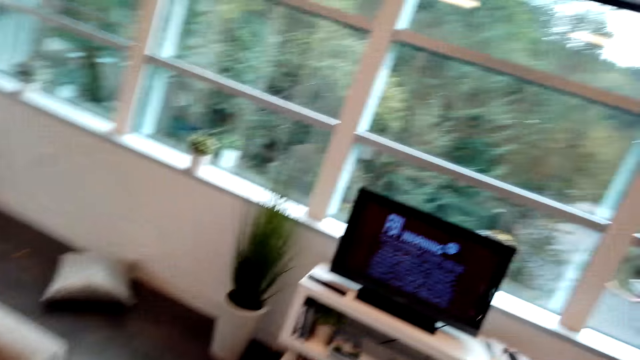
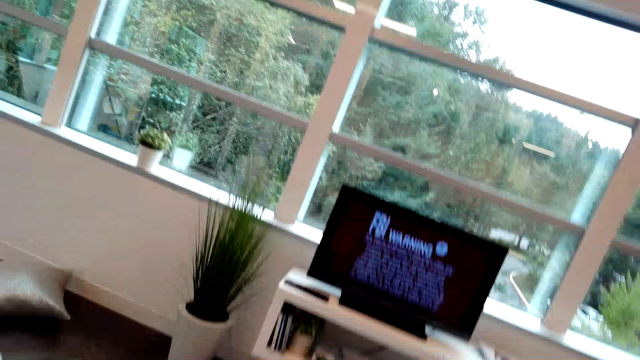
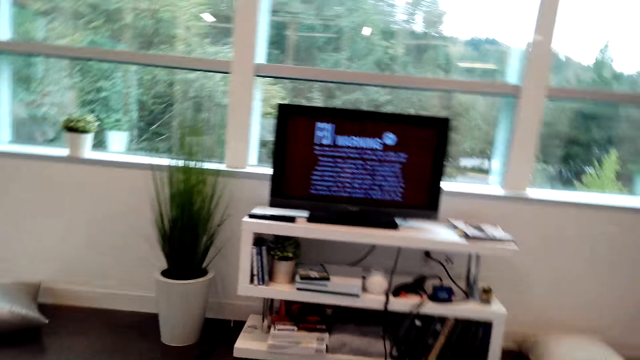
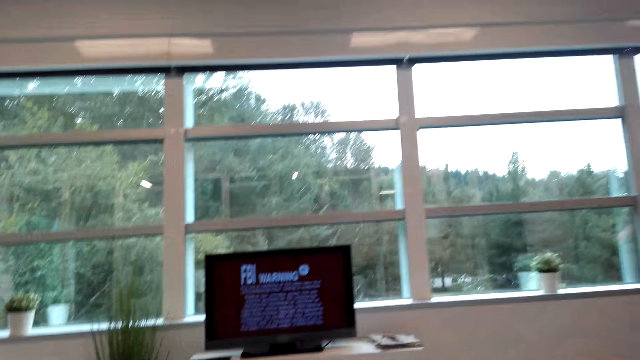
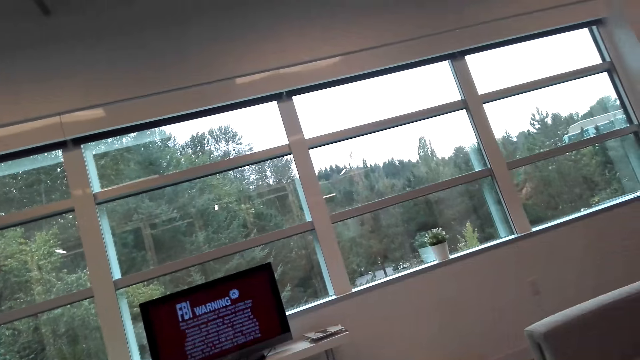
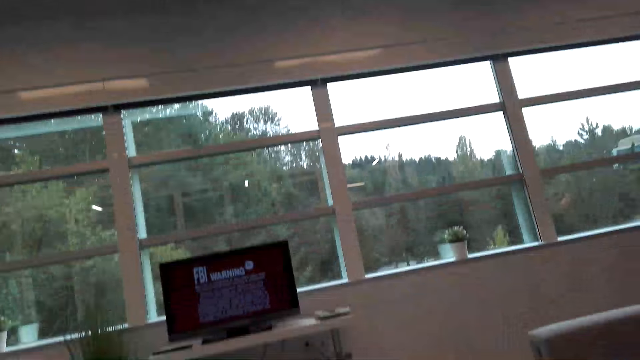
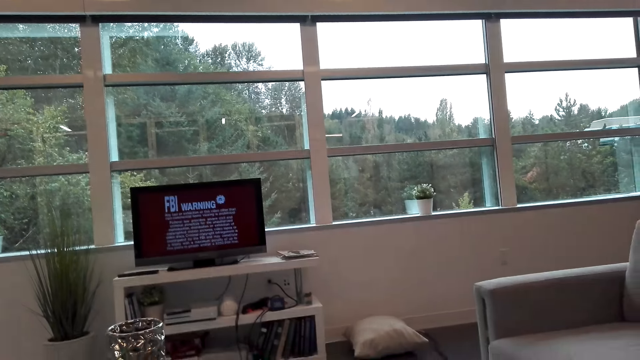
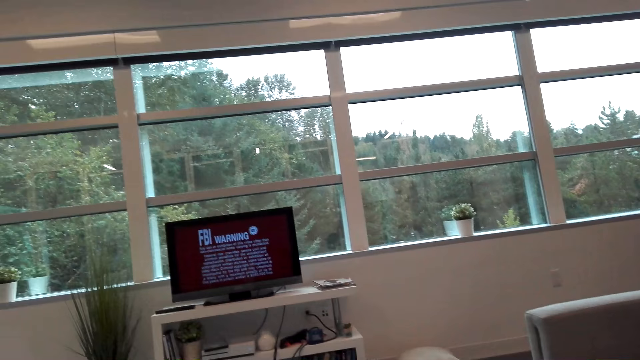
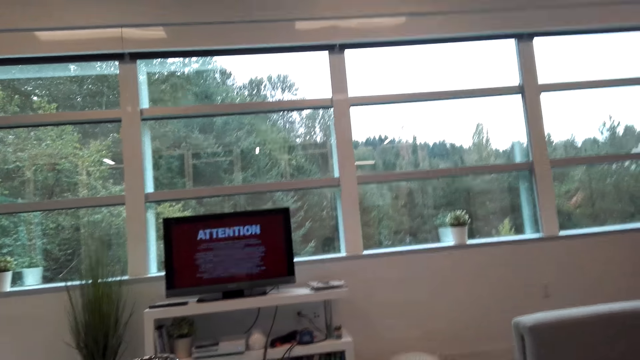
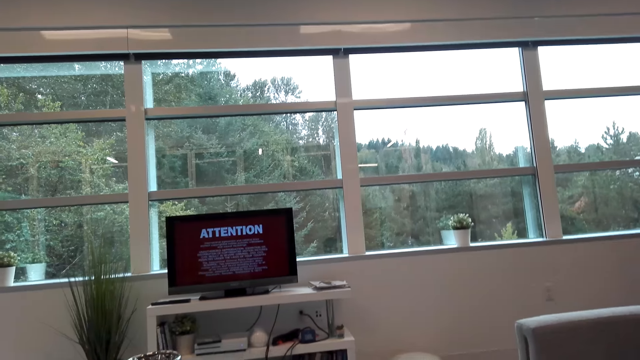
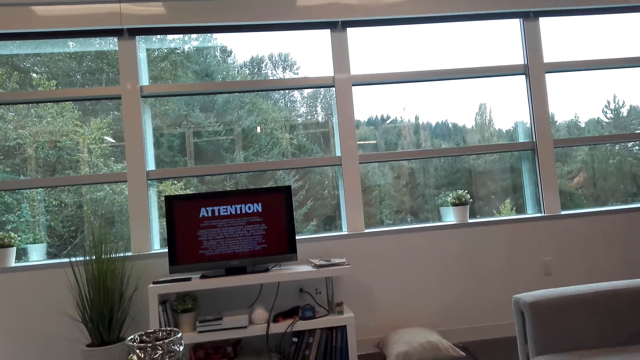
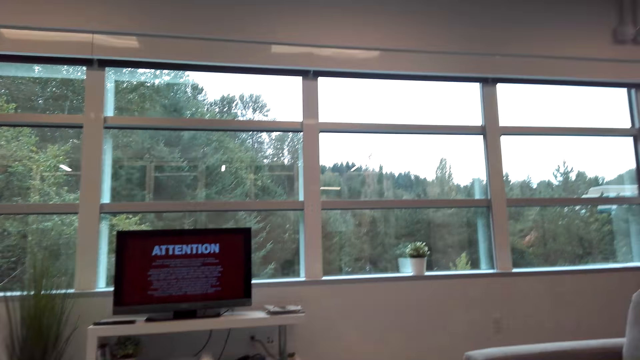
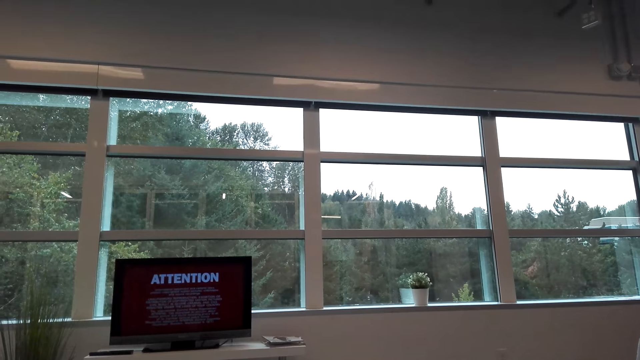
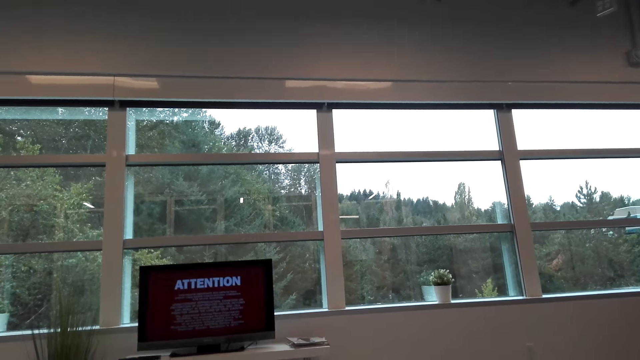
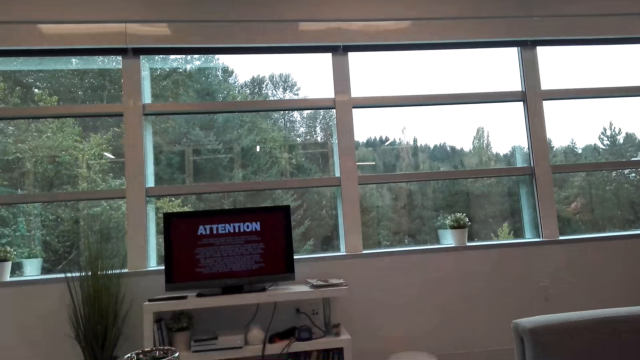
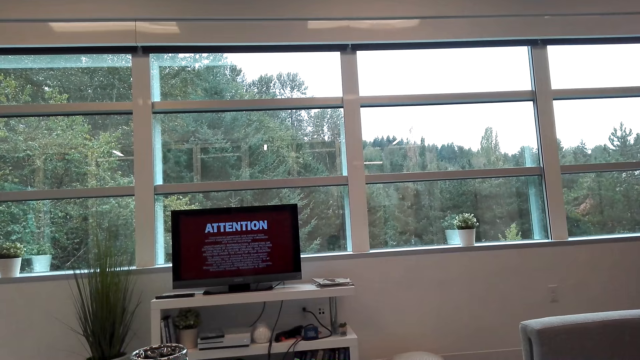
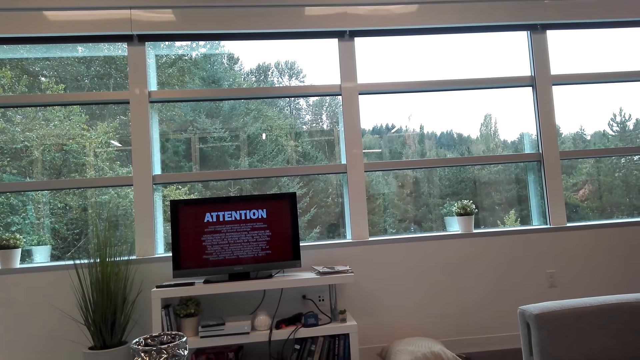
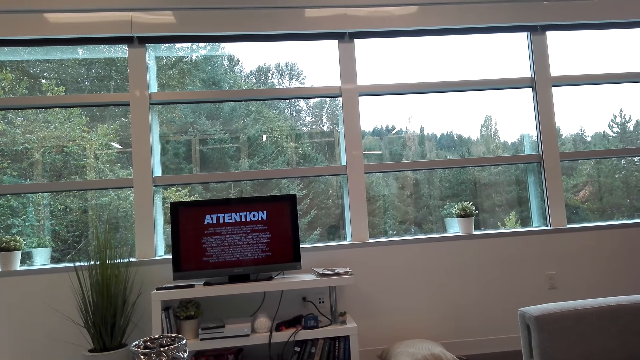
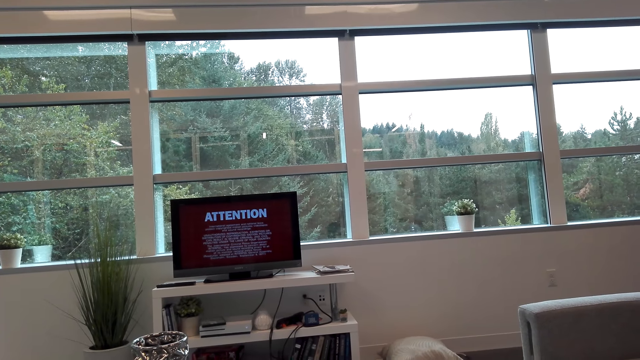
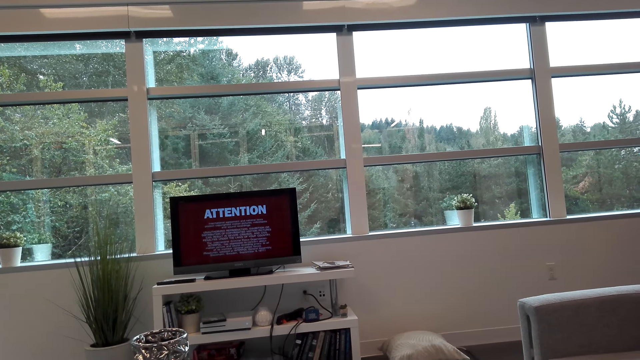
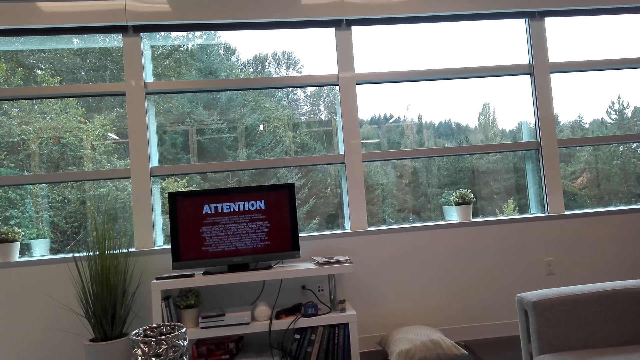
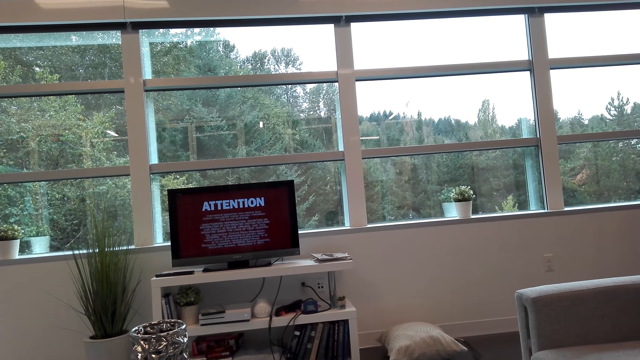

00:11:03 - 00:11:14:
The camera wearer sits down. They watch the TV (movie). They do something.

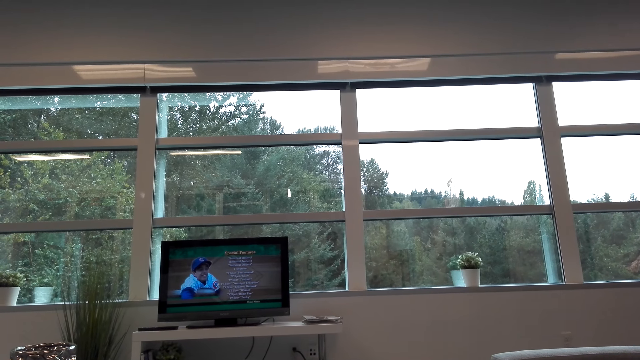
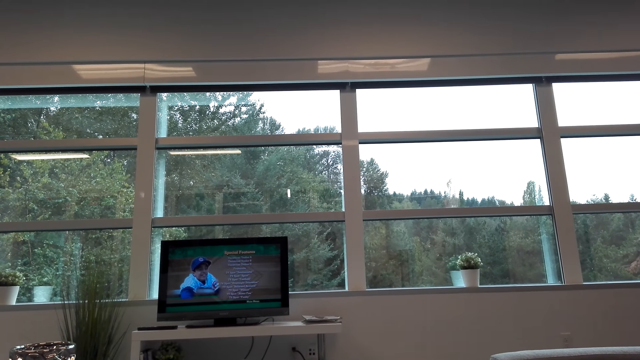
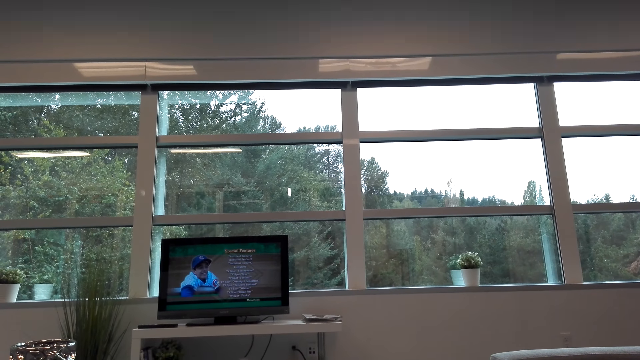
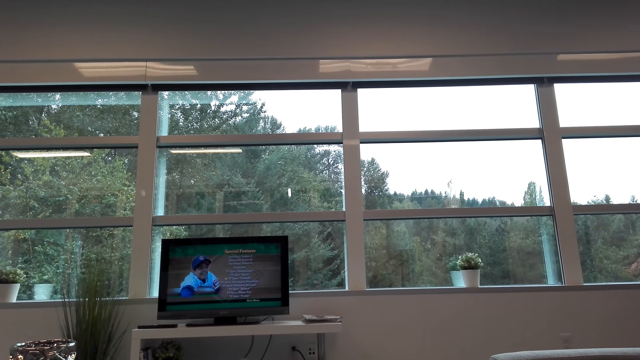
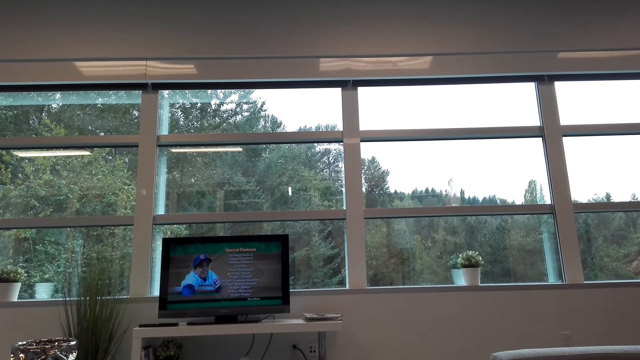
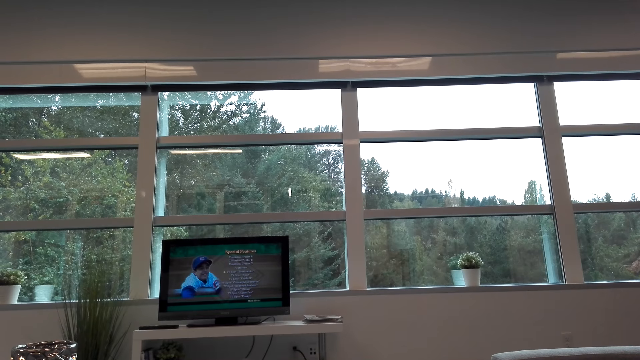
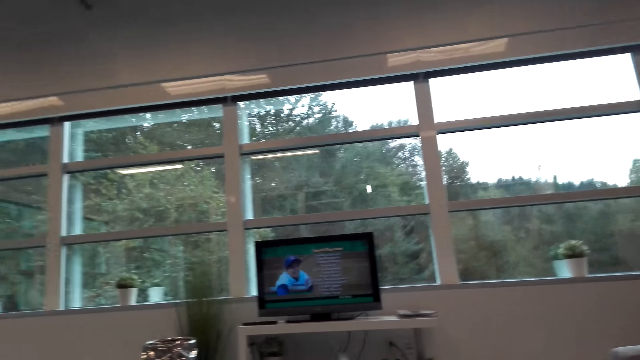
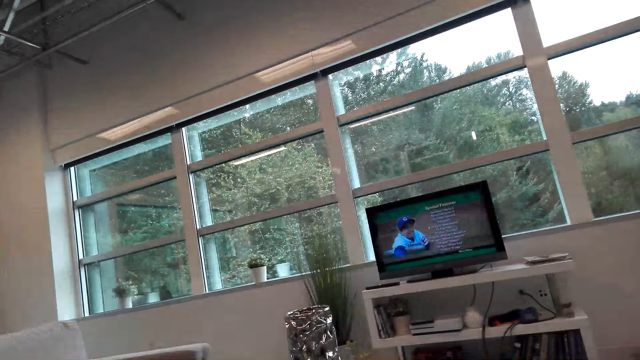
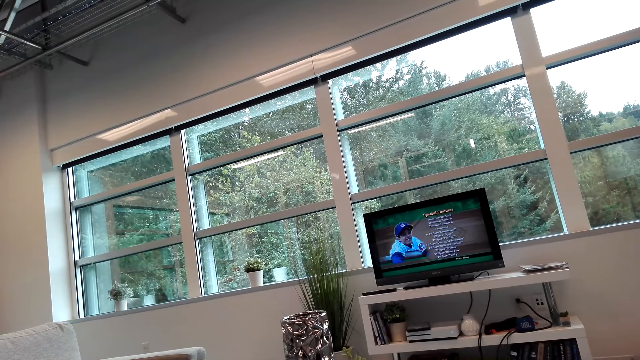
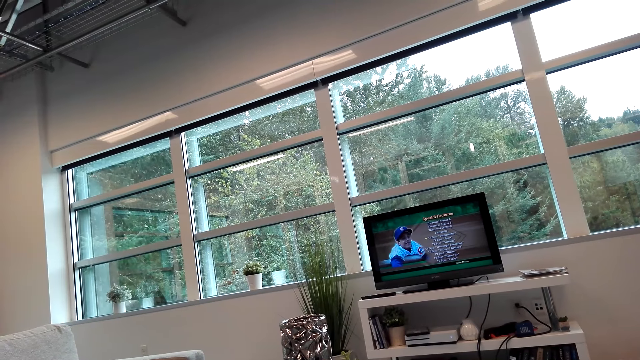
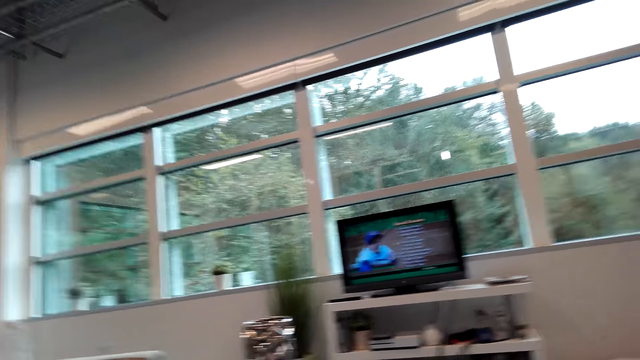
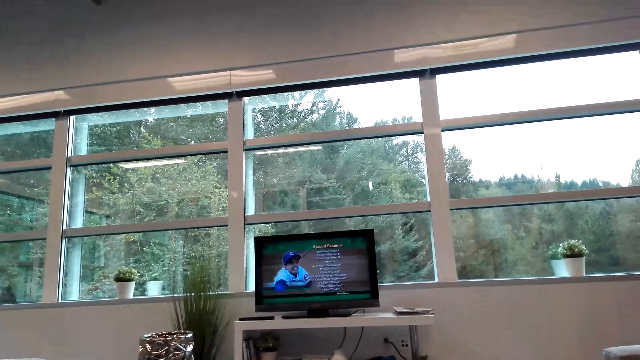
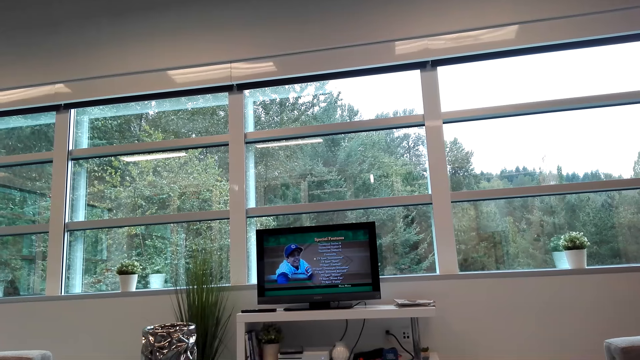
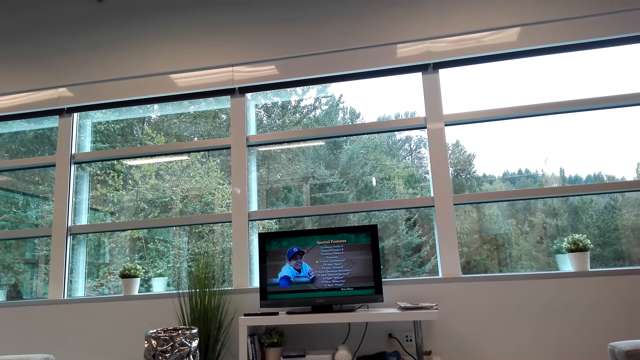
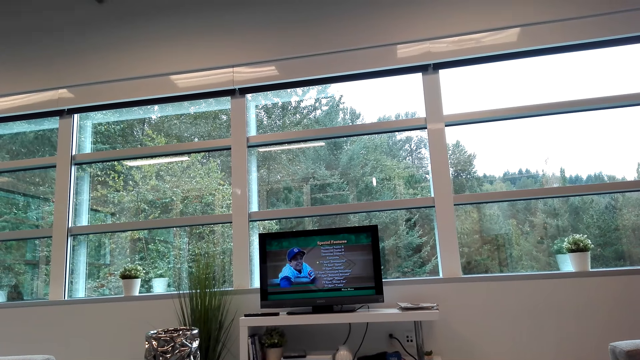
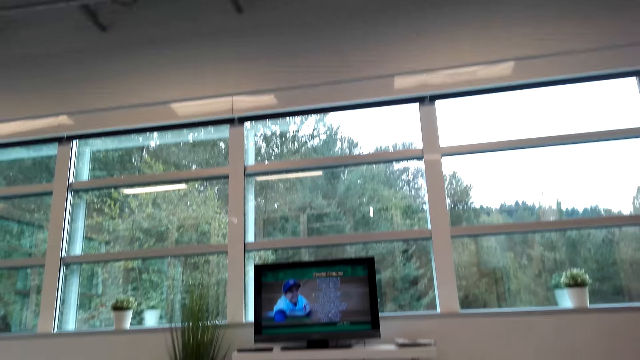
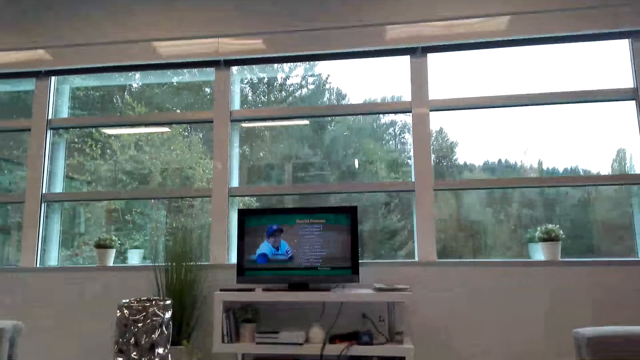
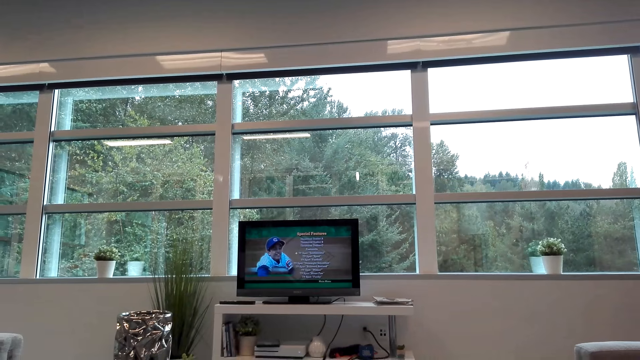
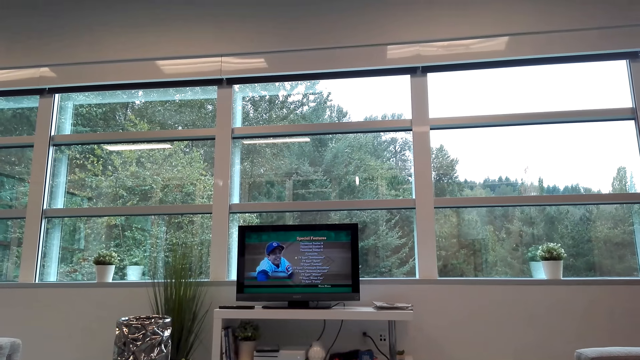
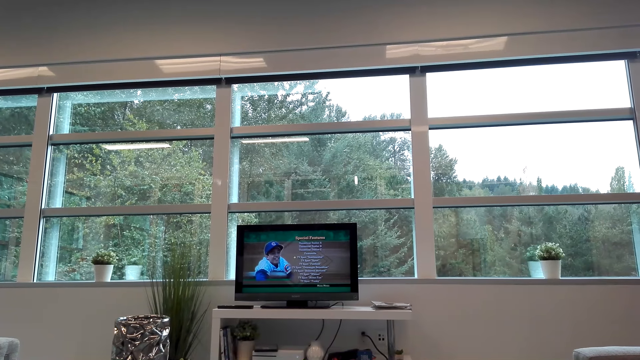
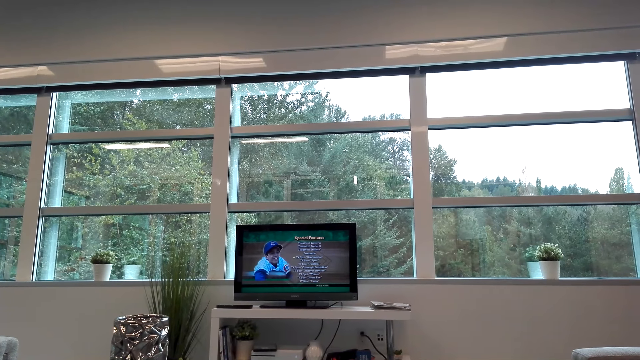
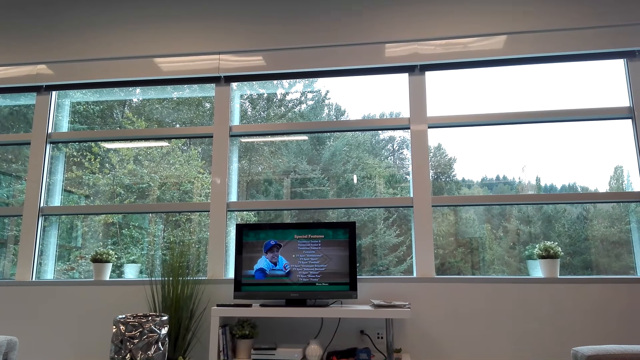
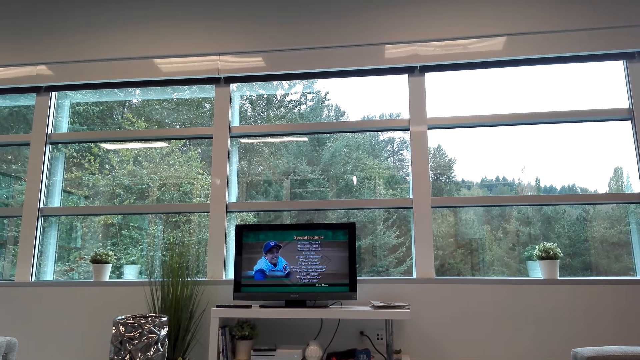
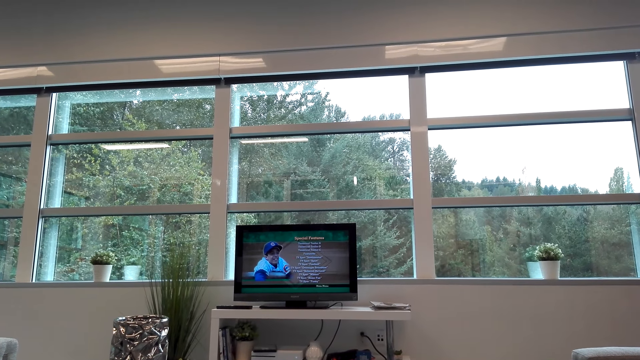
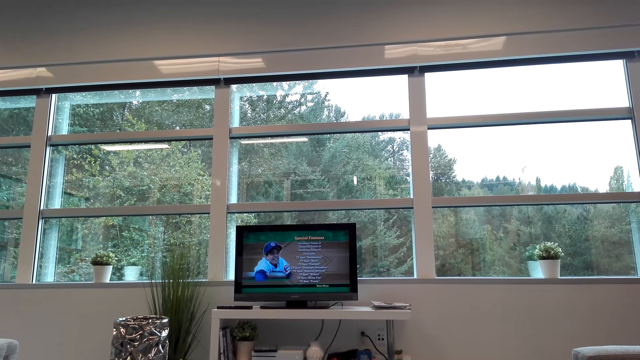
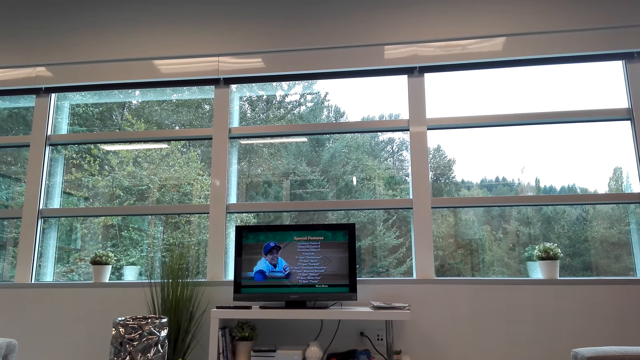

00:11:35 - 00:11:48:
A man converses with the camera wearer. The camera wearer responds to the man.
